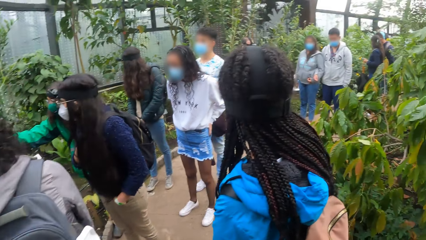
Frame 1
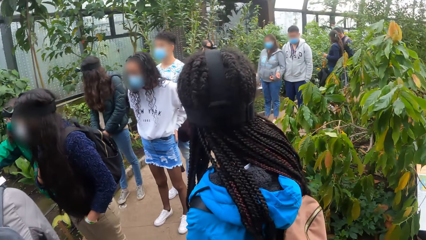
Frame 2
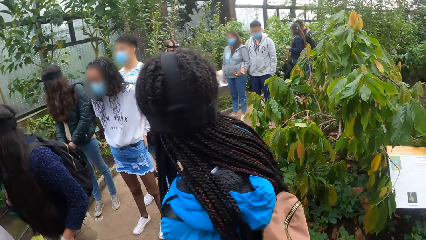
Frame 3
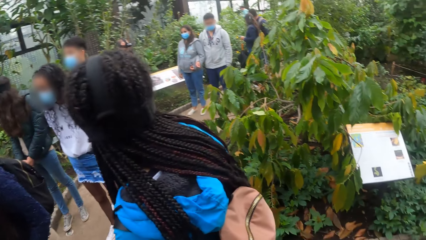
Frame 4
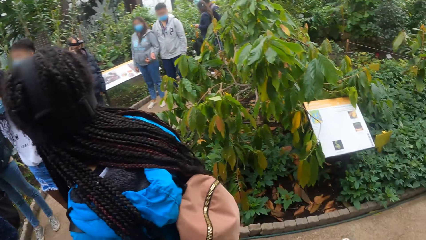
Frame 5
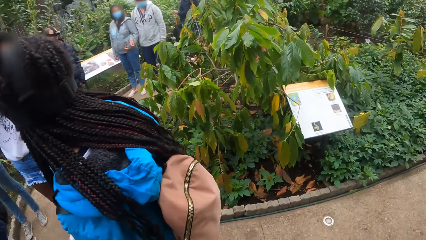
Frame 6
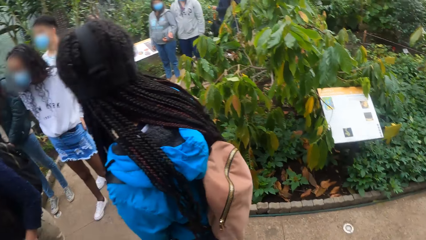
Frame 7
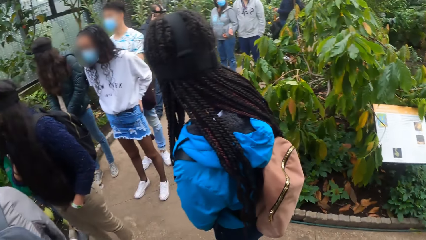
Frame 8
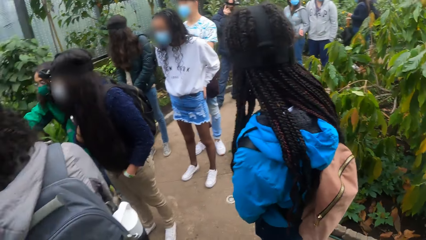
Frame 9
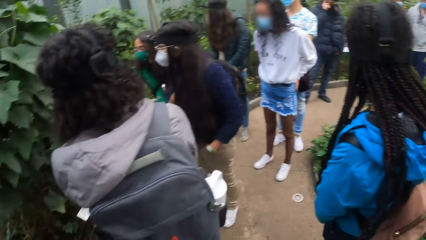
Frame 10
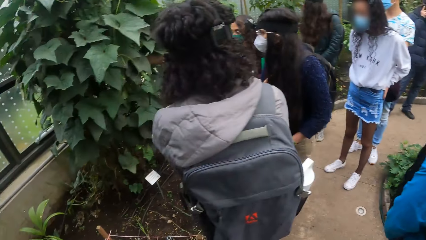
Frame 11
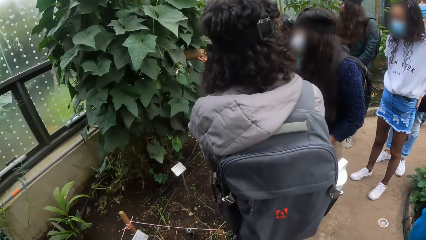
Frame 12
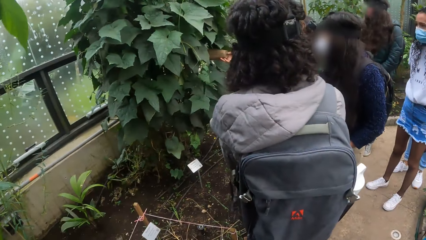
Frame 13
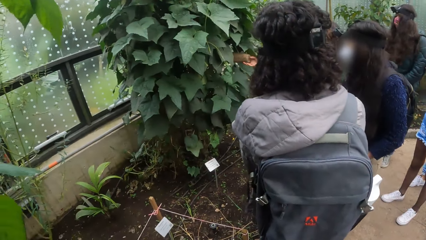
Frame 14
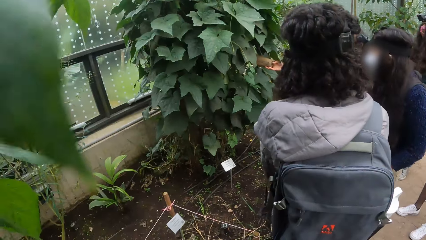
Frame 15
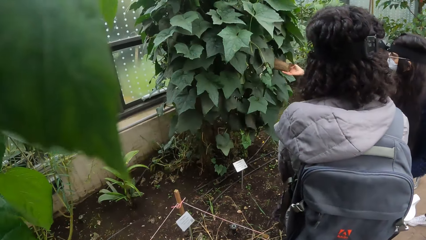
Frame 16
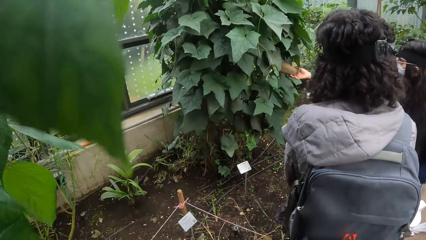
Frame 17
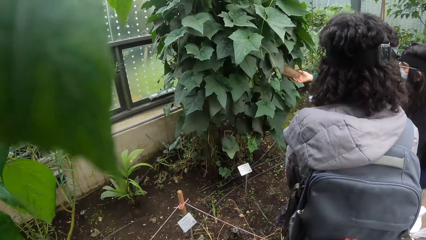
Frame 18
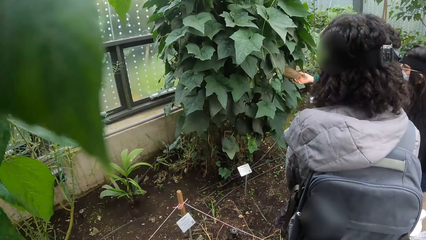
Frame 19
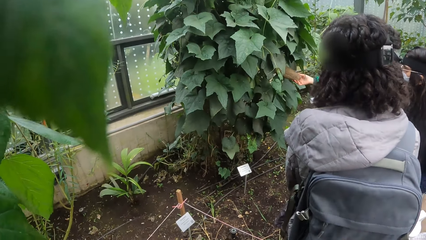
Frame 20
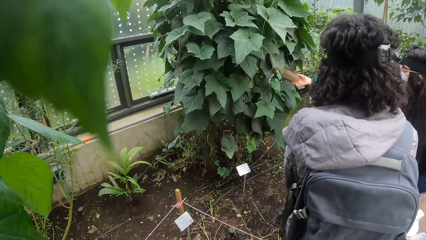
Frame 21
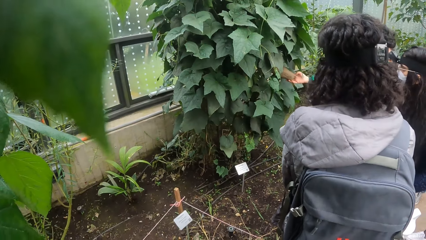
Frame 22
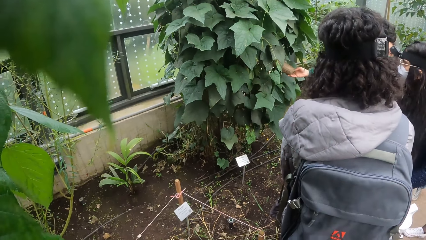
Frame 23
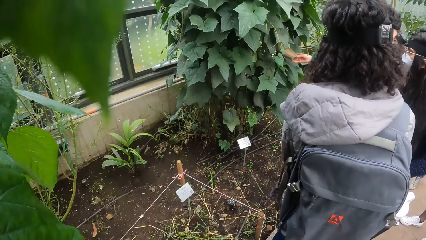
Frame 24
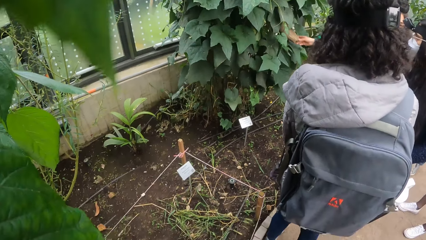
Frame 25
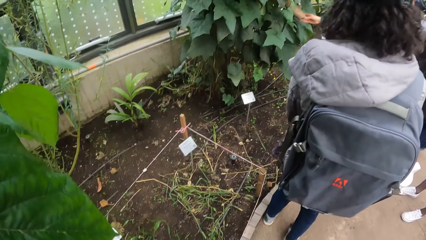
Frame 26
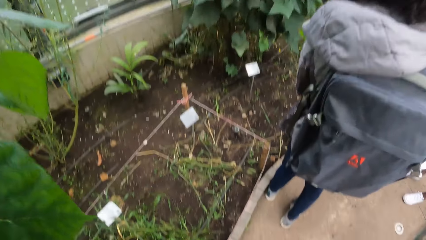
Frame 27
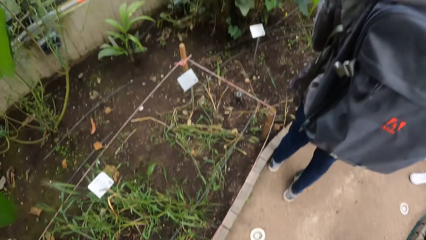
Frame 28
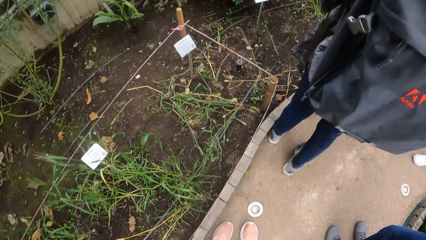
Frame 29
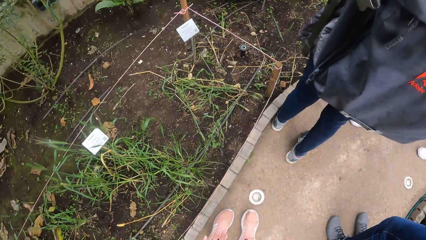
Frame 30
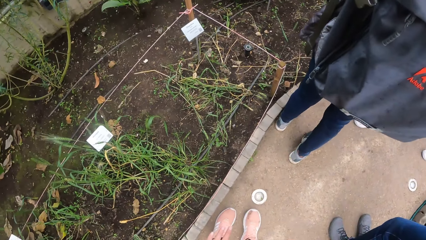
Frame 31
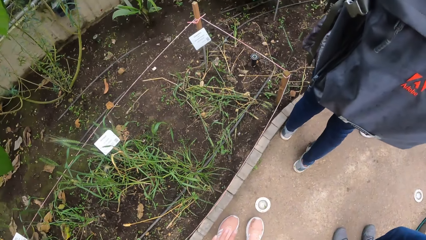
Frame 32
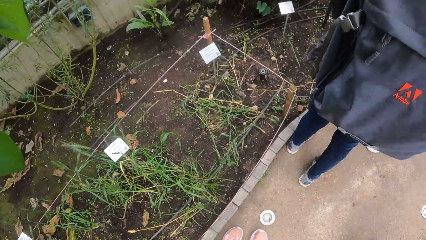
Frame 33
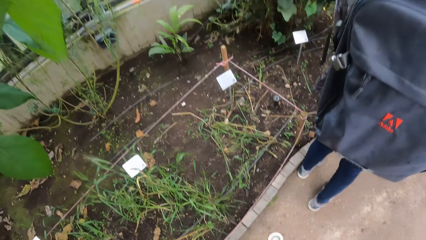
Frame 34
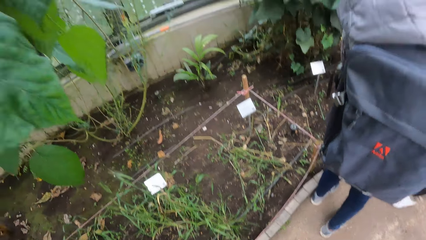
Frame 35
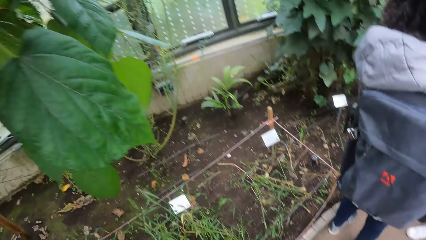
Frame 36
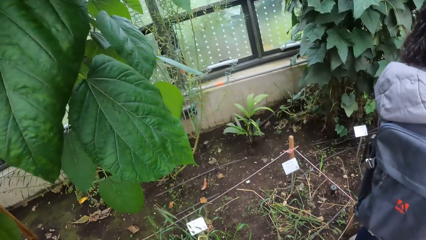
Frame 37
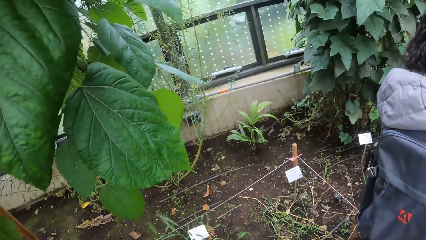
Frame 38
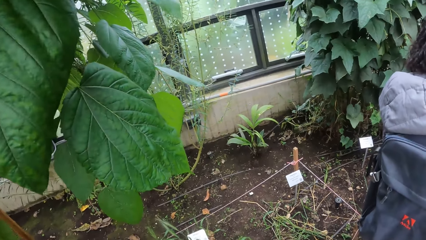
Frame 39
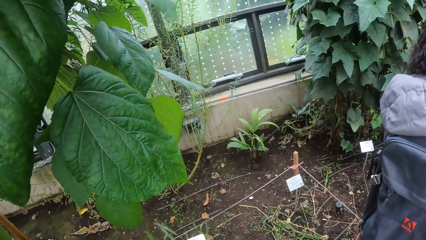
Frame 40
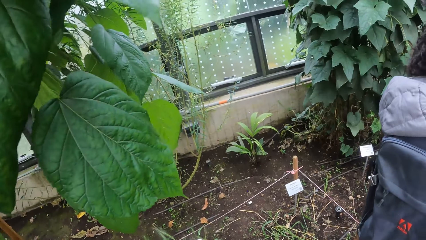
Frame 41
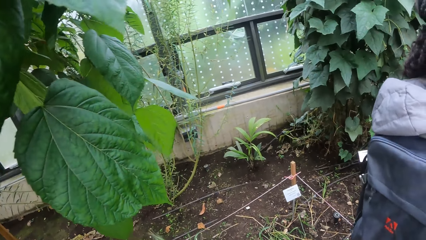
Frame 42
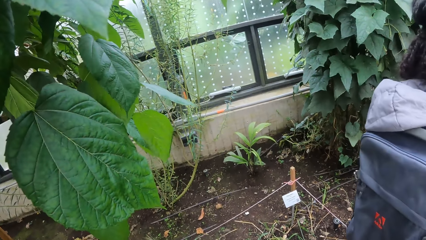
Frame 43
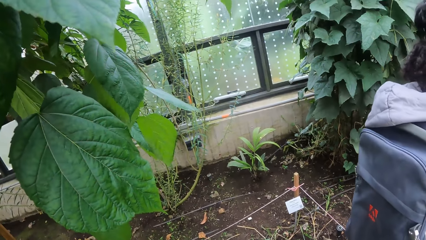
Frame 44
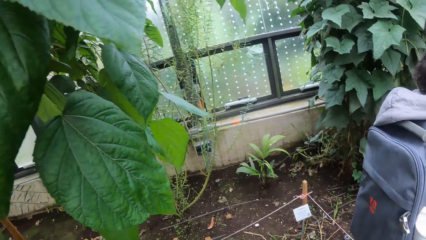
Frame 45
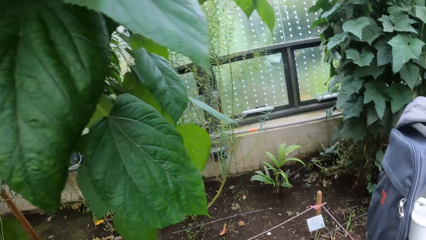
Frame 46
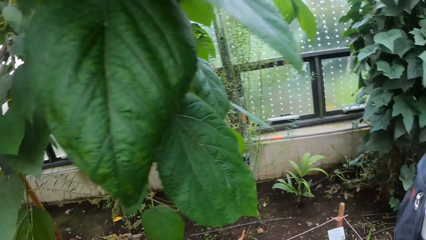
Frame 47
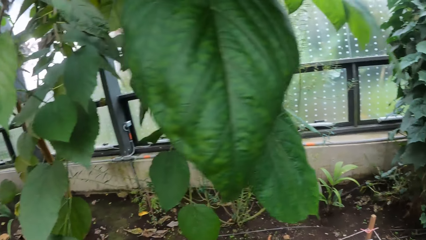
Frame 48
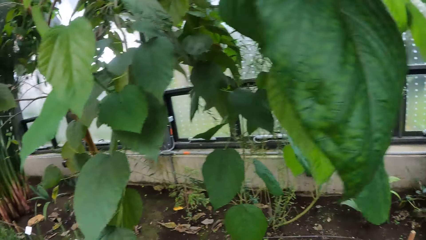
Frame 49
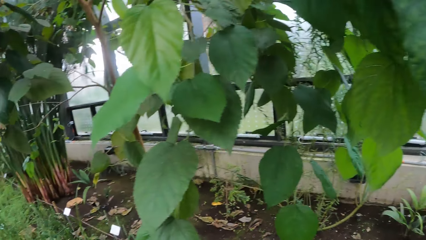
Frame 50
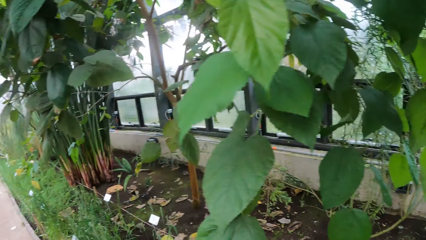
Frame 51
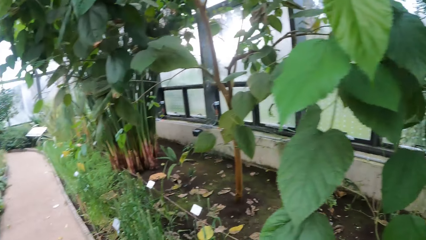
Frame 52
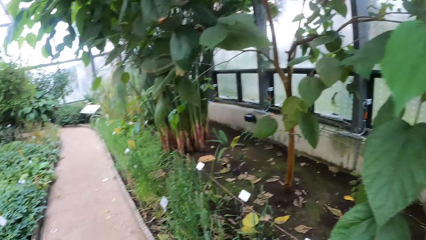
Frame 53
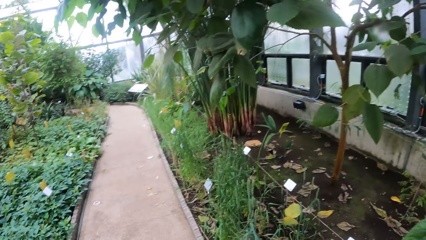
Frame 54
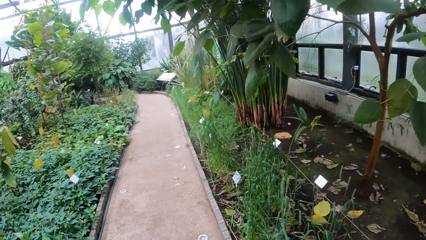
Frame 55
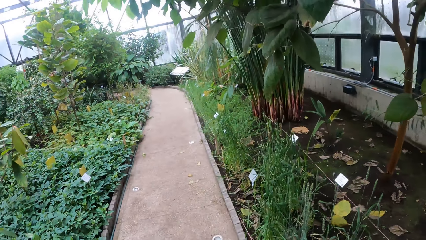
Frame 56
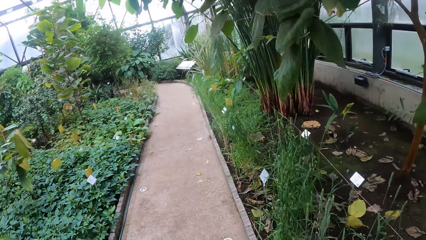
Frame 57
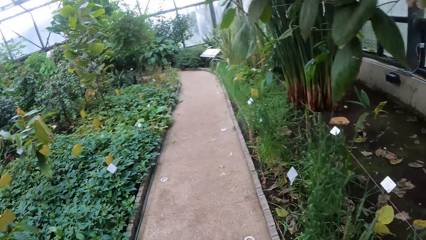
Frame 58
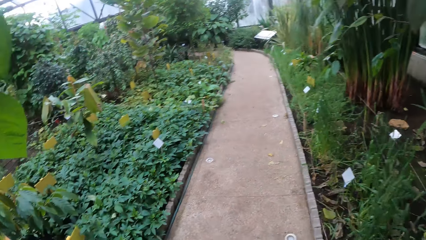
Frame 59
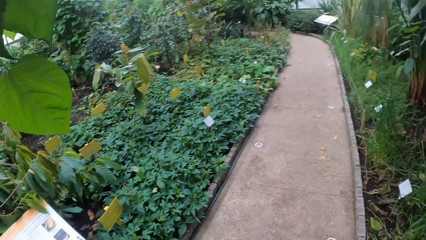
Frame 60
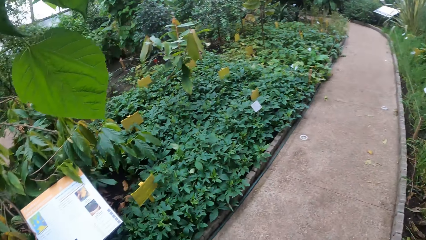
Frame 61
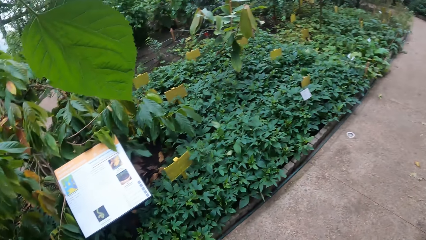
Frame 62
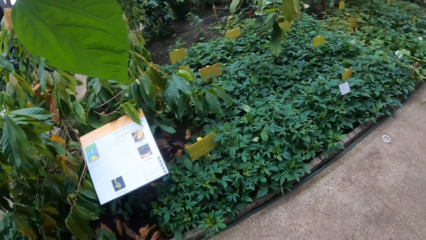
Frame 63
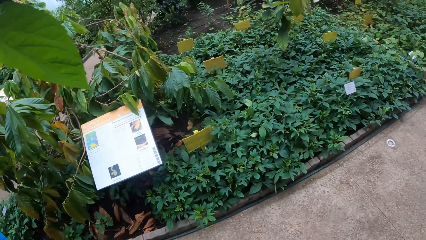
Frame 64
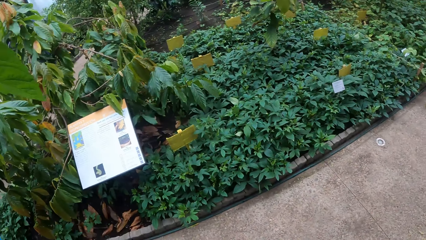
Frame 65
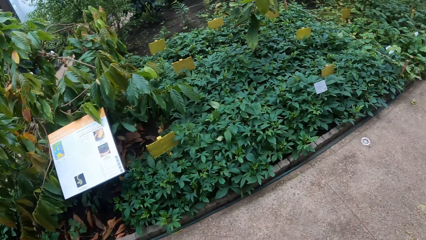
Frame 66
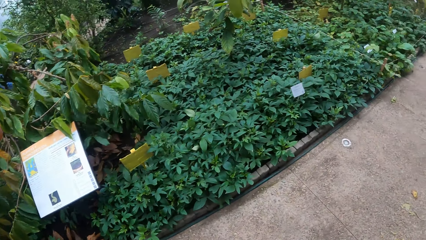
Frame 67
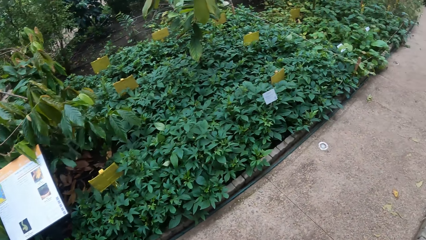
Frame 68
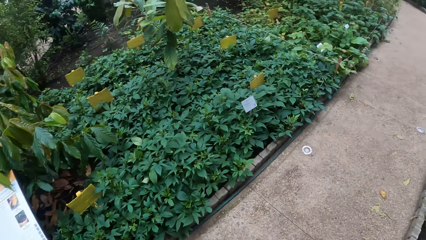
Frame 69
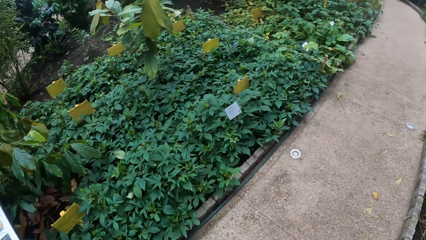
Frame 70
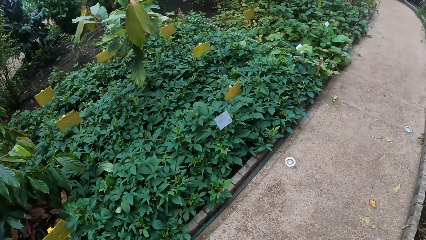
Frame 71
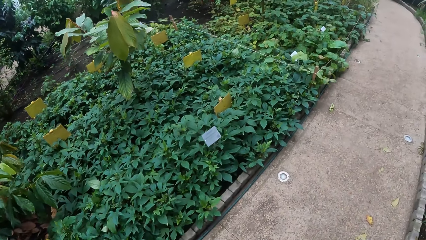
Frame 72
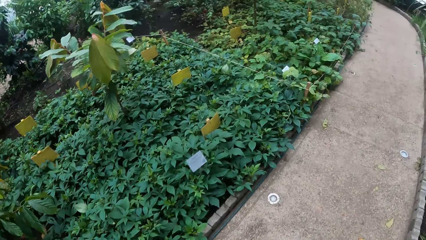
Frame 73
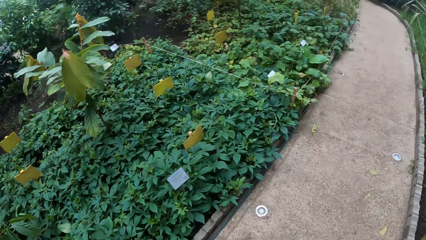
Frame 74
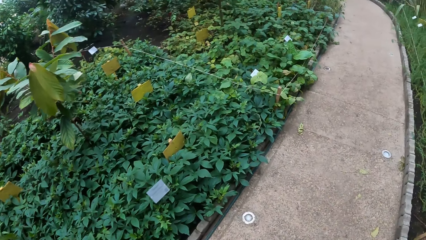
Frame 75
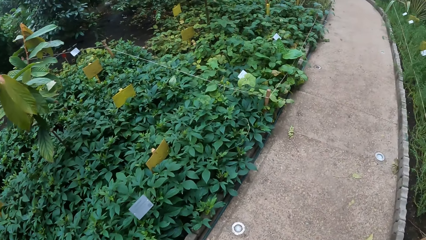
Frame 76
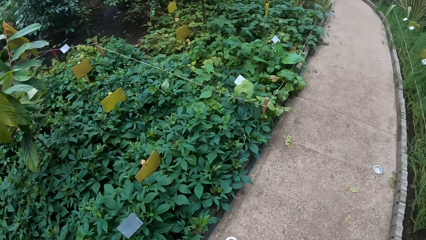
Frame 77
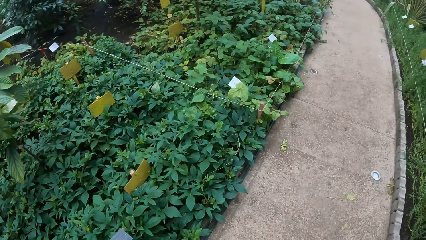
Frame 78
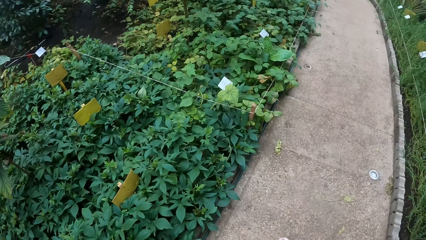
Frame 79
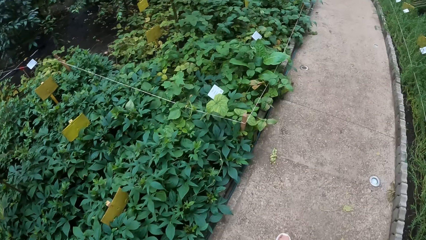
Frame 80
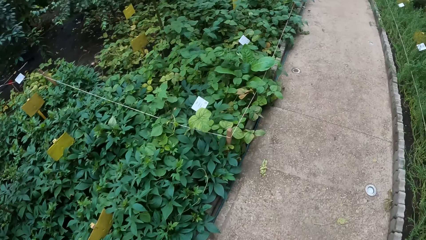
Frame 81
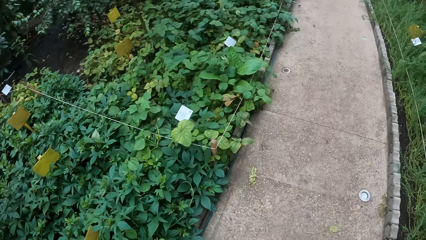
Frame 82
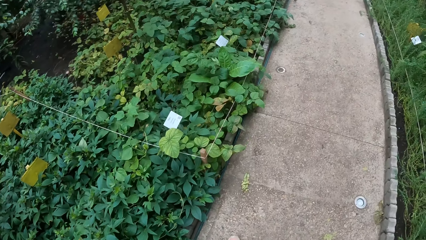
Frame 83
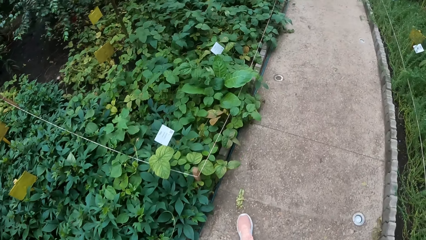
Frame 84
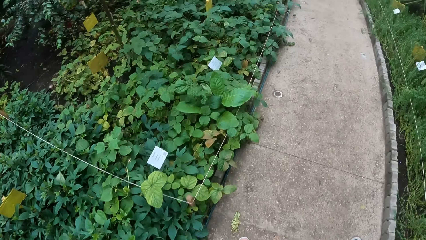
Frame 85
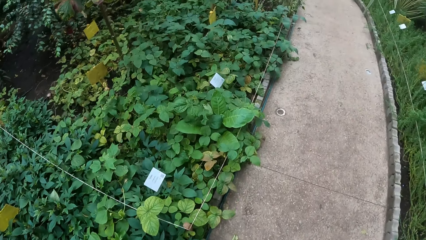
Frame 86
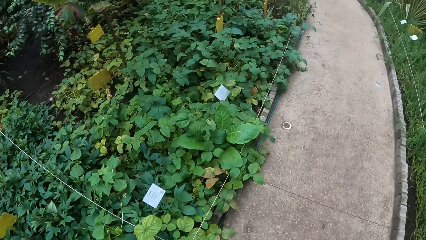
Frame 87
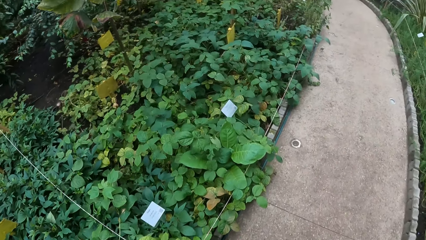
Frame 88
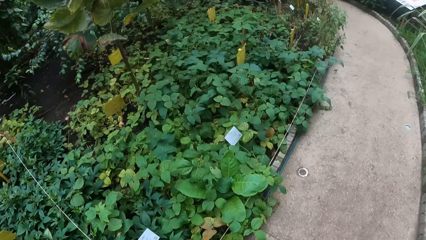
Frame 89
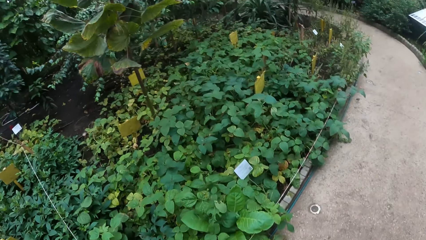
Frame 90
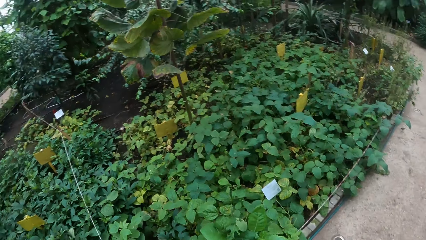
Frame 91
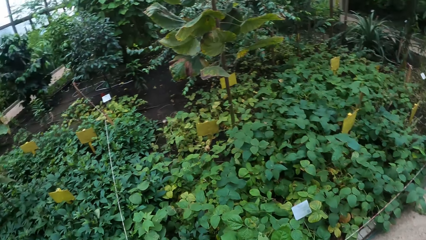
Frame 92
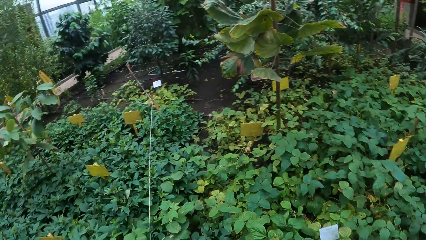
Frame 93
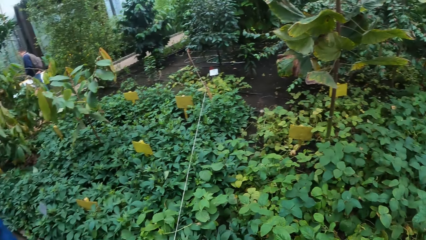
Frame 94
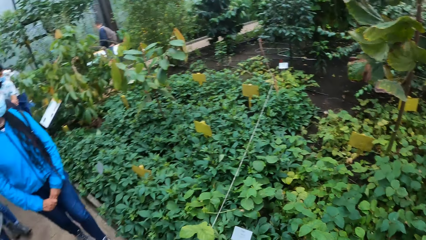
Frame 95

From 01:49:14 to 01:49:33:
The girl holds a fruit on a plant with her right hand. The camera wearer looks around the garden. They hold the fruit. They walk on the pathway.
